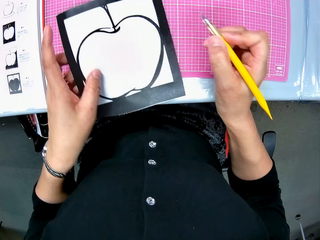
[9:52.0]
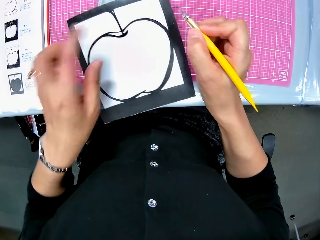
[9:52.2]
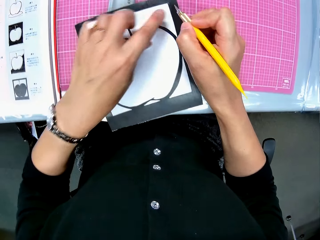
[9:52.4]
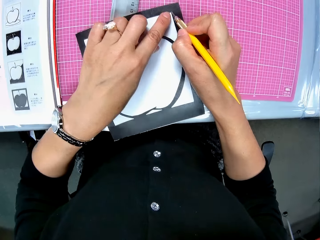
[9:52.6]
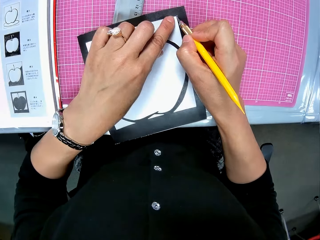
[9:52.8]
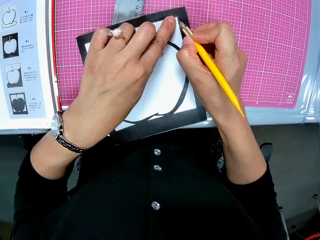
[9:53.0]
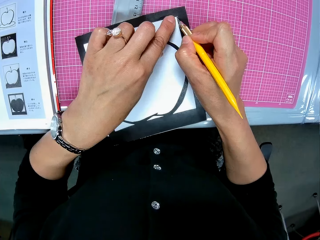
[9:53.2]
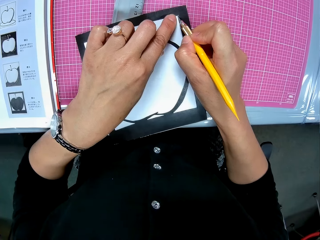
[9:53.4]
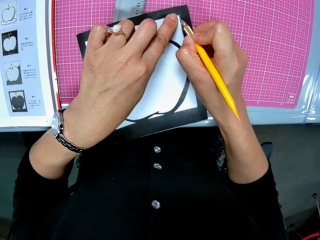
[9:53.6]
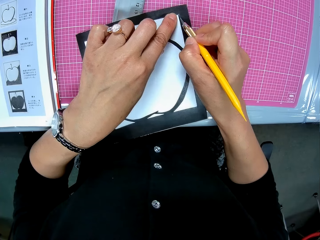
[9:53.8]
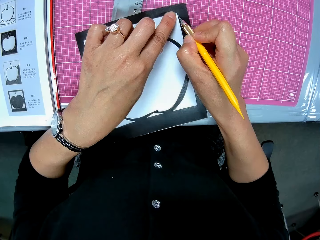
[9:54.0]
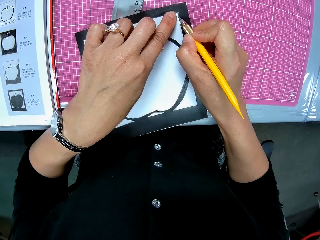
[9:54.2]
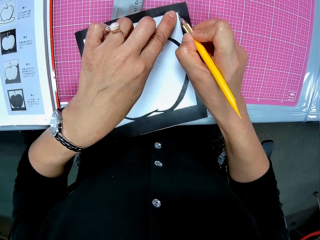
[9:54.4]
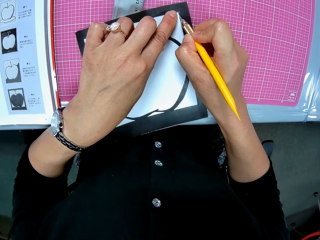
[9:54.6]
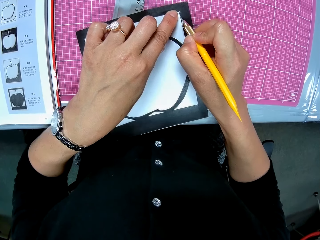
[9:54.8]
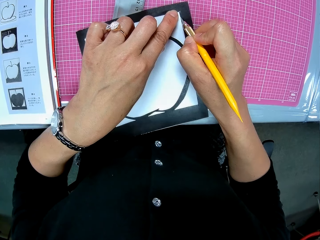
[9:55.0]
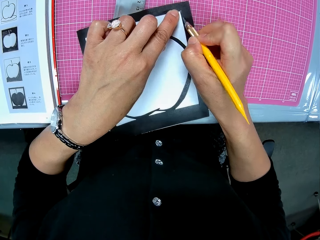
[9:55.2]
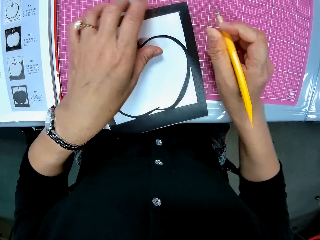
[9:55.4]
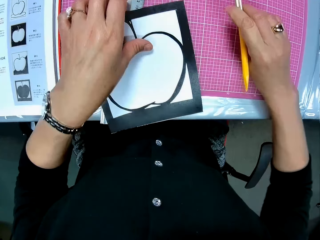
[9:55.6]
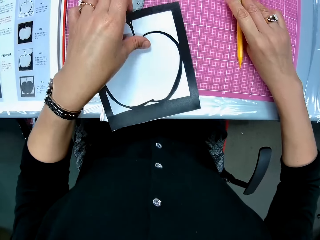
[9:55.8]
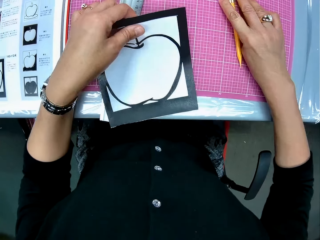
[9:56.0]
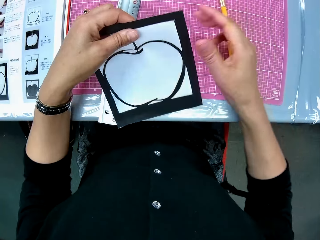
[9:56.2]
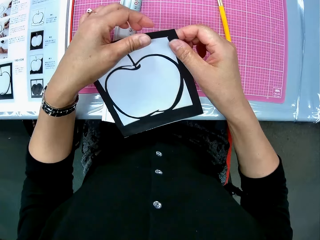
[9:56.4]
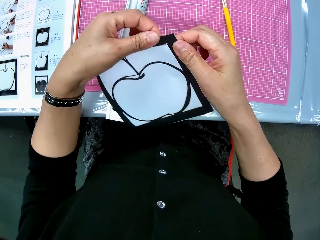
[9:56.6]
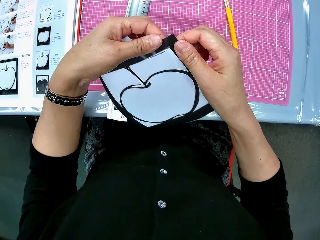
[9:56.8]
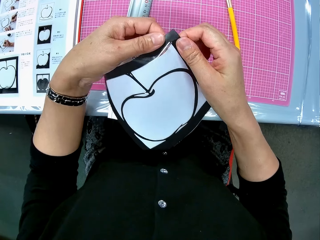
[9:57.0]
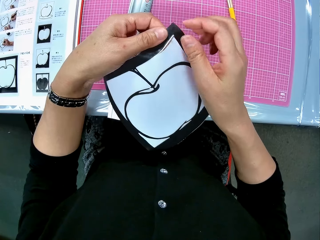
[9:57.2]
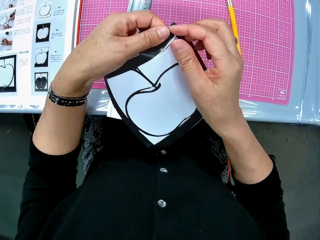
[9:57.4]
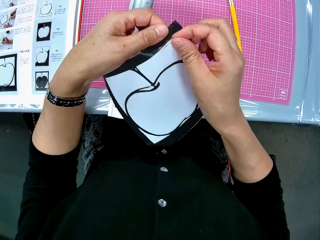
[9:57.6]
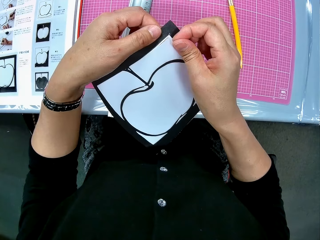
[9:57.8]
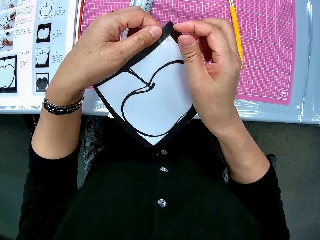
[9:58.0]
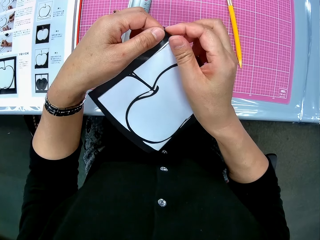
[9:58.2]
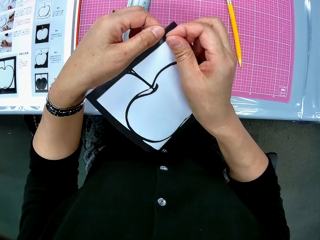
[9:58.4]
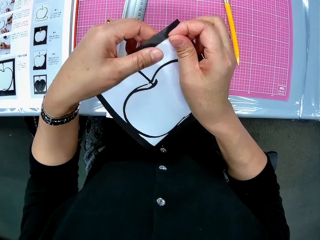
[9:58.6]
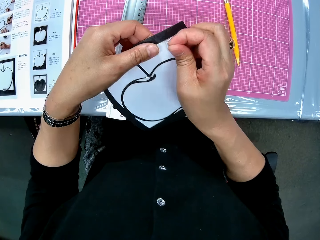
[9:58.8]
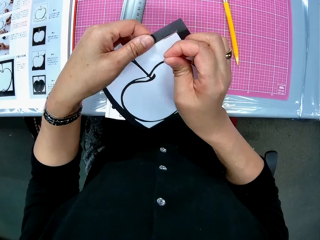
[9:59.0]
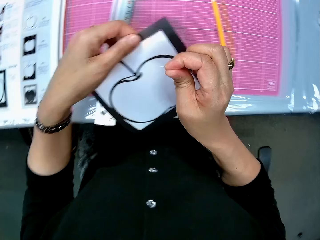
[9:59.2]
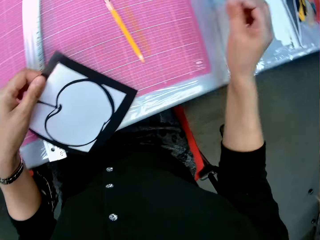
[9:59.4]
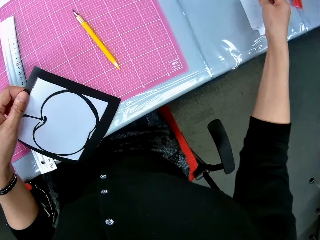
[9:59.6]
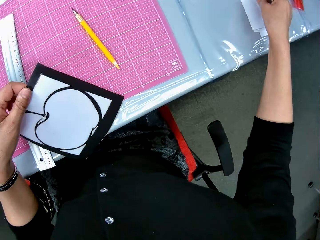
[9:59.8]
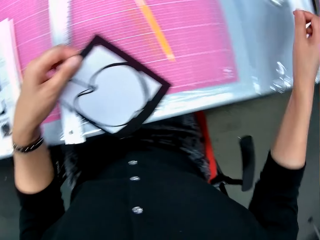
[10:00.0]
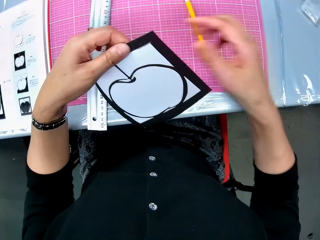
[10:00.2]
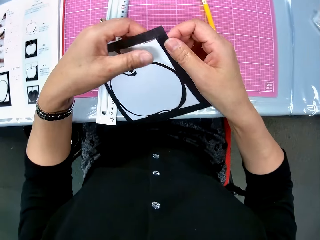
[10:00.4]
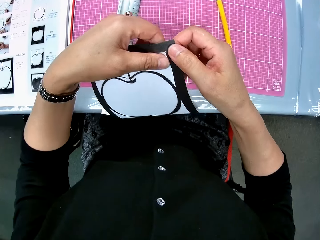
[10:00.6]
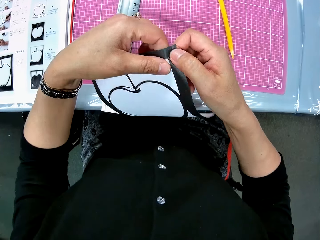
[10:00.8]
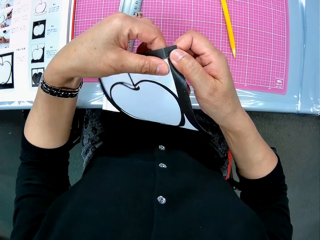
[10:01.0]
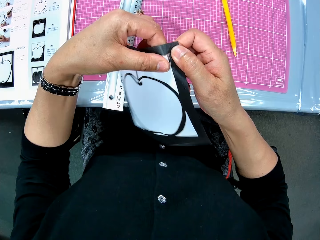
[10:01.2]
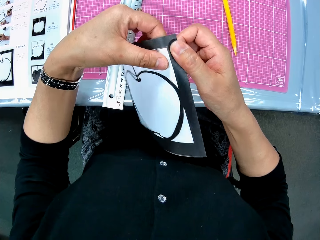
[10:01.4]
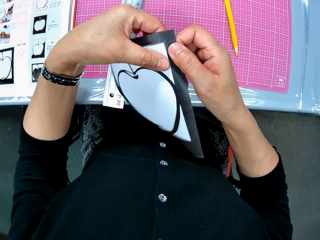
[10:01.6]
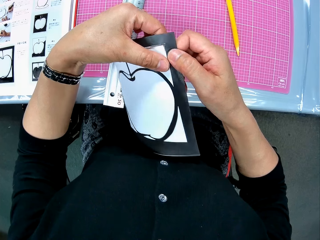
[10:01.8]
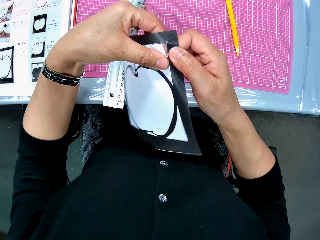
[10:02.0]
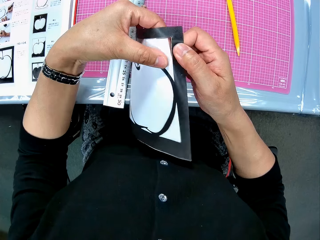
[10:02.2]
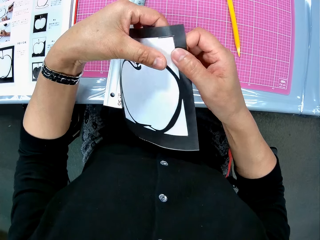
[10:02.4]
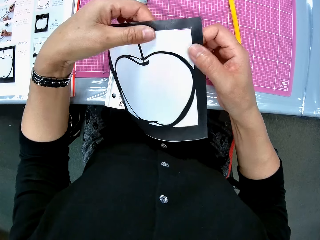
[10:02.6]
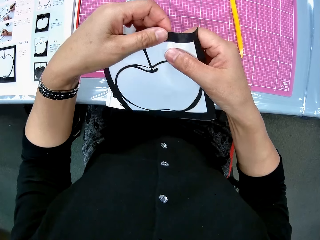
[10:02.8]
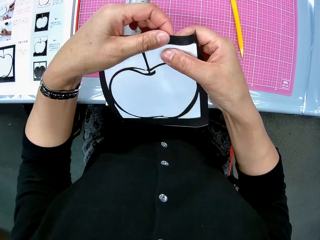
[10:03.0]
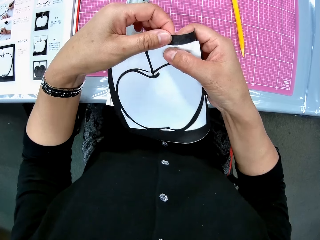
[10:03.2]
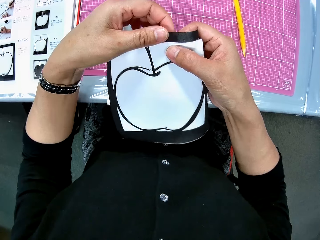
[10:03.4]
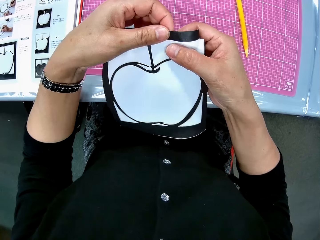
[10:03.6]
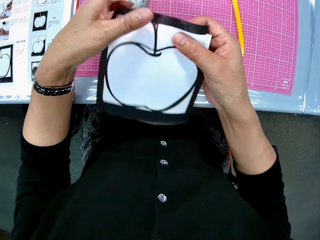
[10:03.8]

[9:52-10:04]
The camera wearer turns the paper. She cuts the paper. She drops the cutter on the table. She picks up the drawing sheet from the table. She holds the paper. She pulls the cut off paper. She detaches a tiny part of the drawing sheet from the table. She drops the tiny part of the drawing sheet on the table. She pulls the cut off paper. She opens a part of the drawing sheet with her hands.

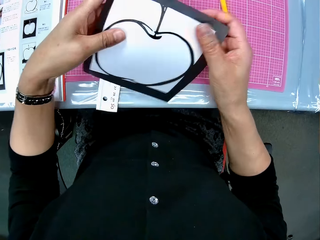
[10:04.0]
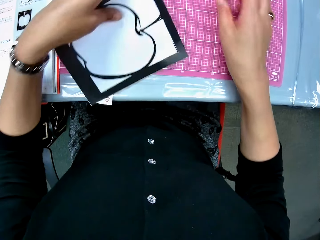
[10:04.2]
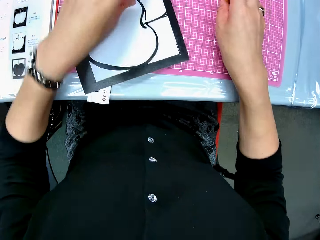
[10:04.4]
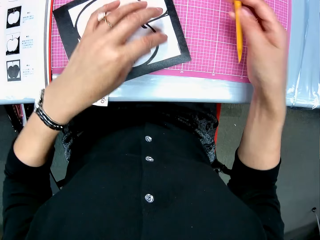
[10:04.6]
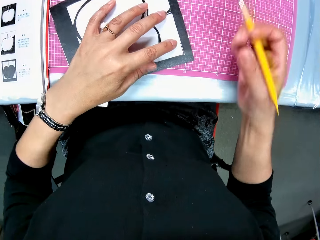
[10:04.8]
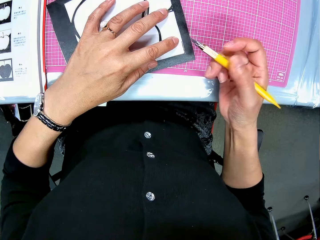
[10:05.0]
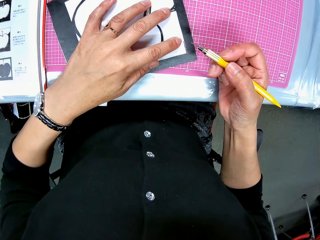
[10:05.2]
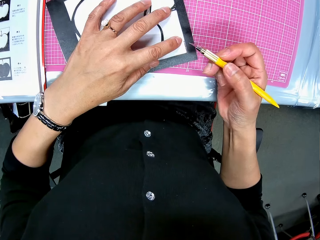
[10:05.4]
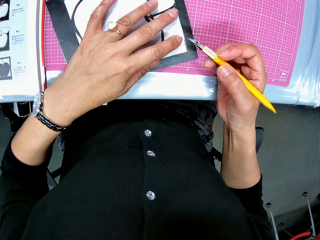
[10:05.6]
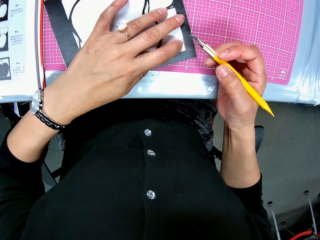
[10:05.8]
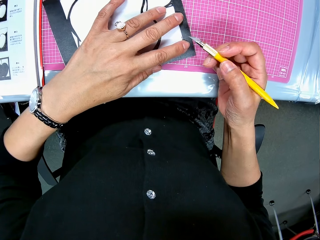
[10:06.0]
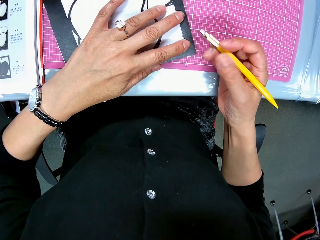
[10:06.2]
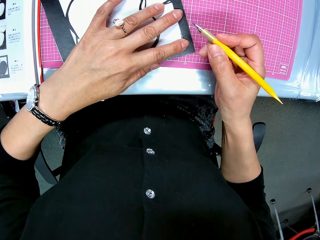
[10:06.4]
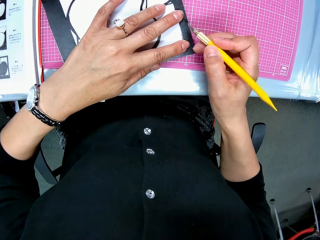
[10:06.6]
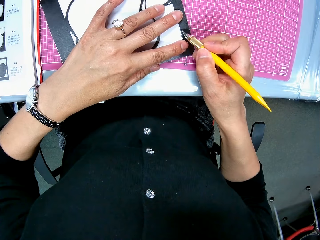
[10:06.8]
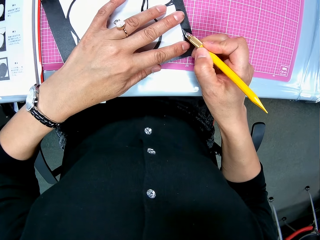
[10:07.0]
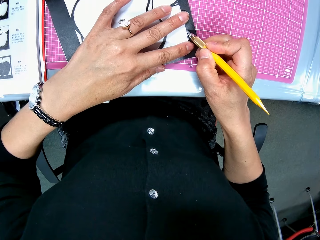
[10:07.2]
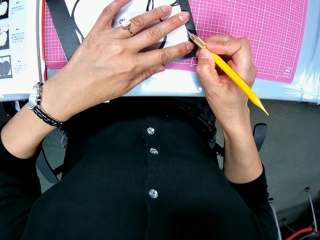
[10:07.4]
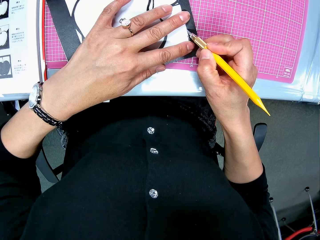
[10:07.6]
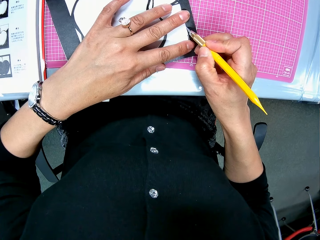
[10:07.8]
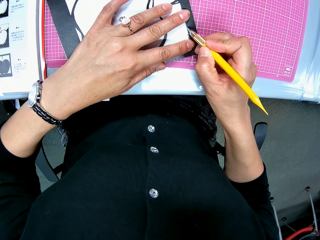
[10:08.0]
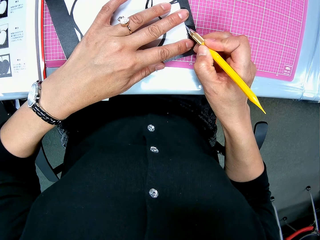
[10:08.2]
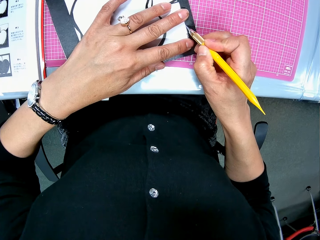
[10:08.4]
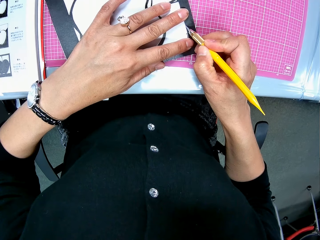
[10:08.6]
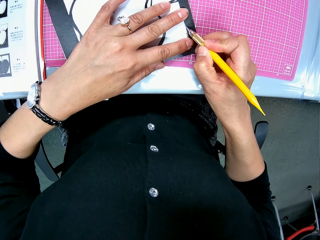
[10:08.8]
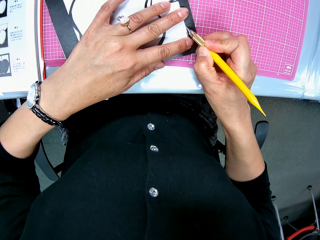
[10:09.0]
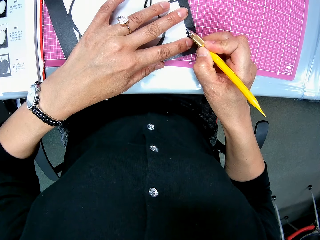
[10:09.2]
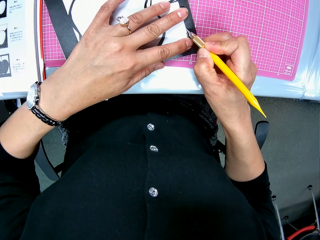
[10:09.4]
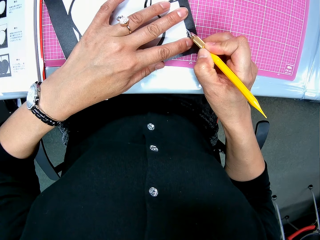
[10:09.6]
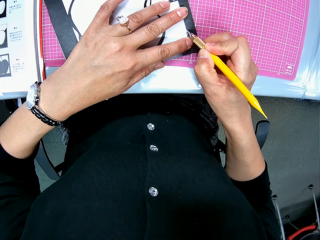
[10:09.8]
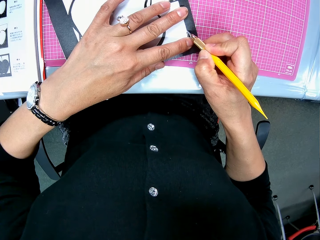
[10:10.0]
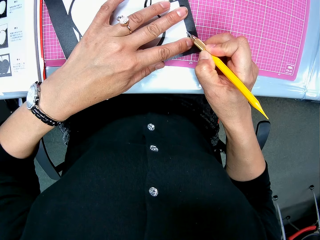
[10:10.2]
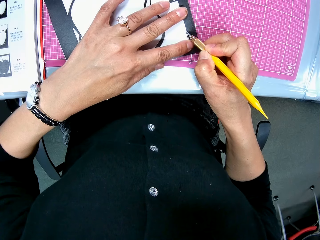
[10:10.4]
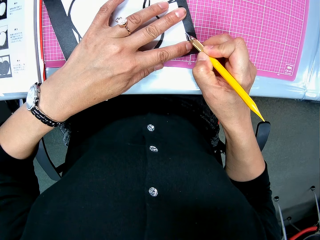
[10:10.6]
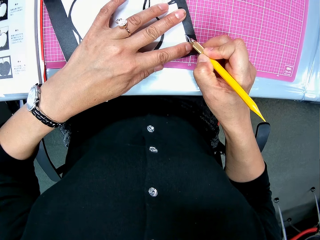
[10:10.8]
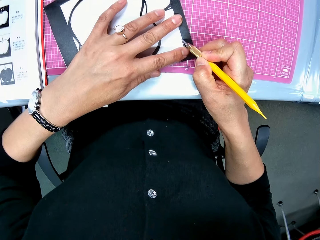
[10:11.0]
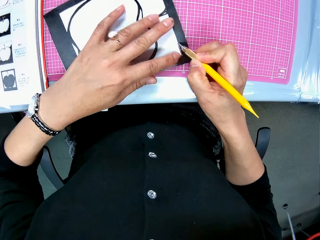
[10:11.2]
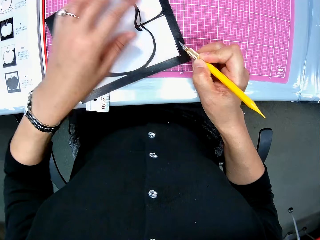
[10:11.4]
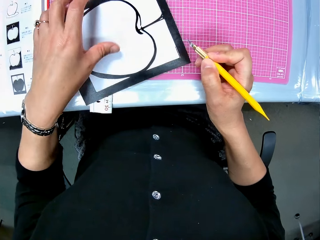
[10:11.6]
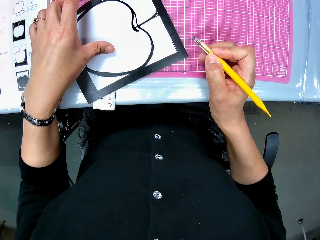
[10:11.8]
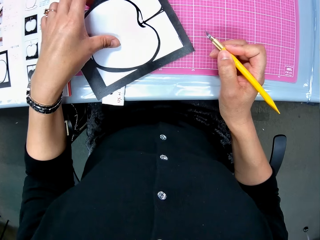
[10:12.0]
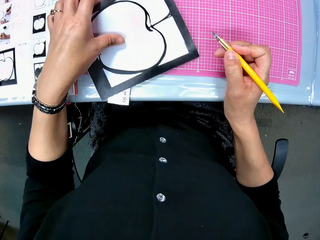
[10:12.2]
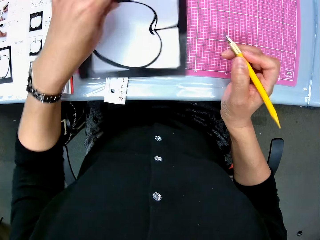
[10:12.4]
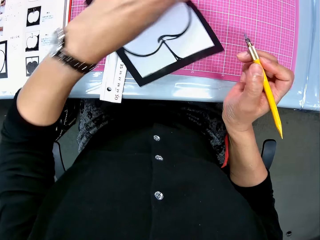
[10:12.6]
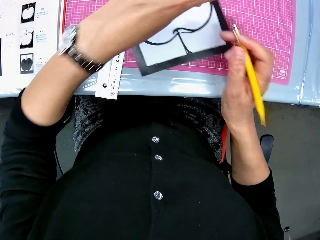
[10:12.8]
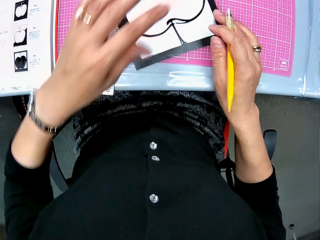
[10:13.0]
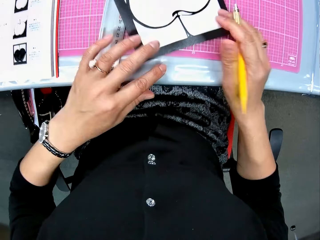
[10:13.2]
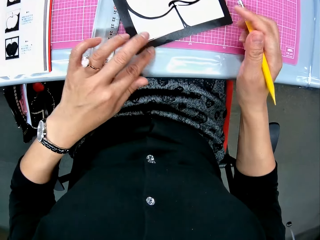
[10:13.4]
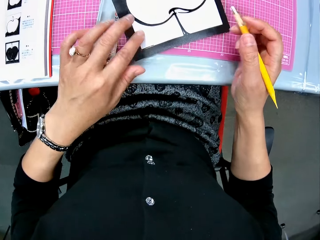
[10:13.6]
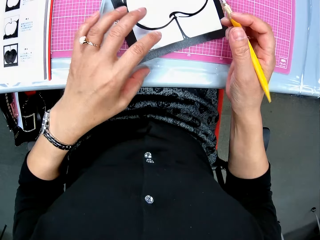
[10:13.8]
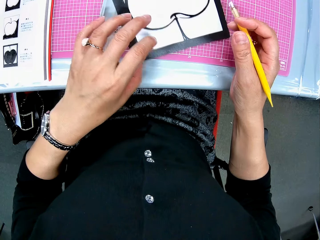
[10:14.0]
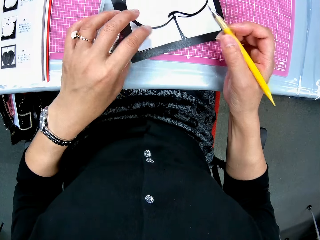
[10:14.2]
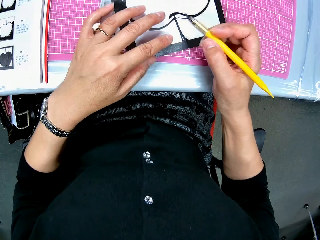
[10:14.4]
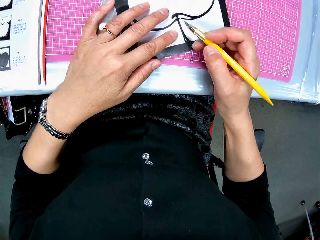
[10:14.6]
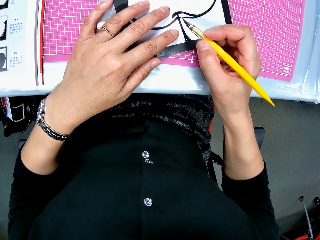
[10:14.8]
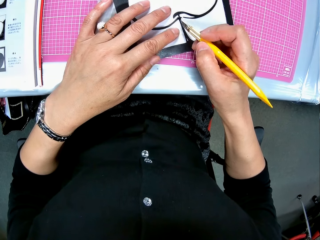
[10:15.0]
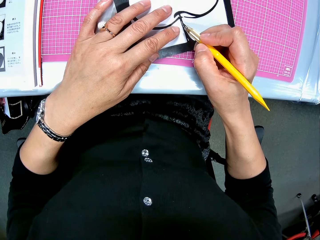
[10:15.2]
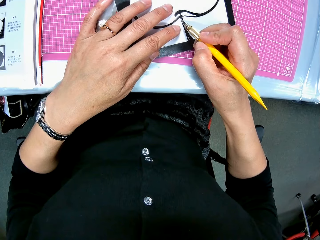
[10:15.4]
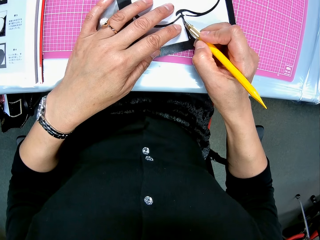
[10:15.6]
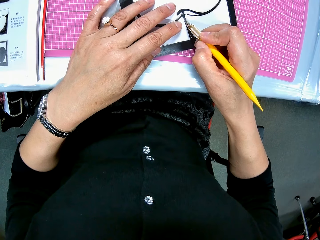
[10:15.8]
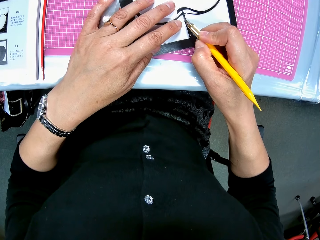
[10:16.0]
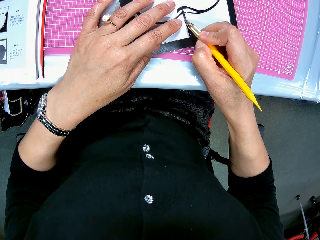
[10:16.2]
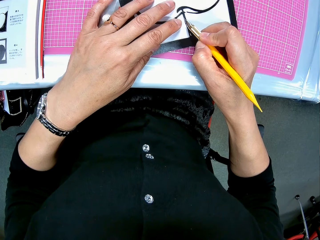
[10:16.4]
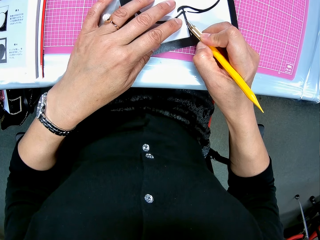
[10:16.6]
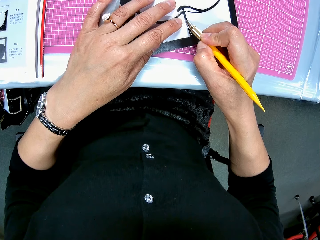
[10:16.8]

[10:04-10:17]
The camera wearer drops the drawing sheet on the table. They pick up the cutter from the table. They cut the drawing sheet on the table with the cutter. They turn the paper. They cut the paper.
